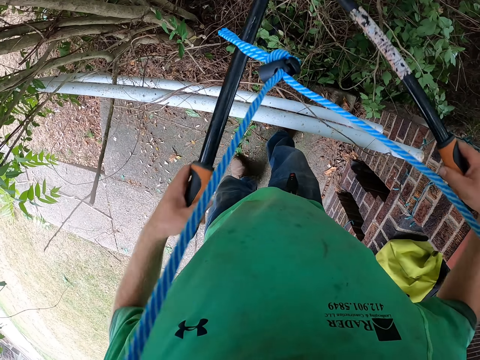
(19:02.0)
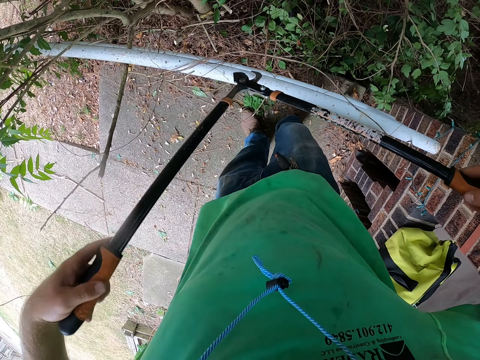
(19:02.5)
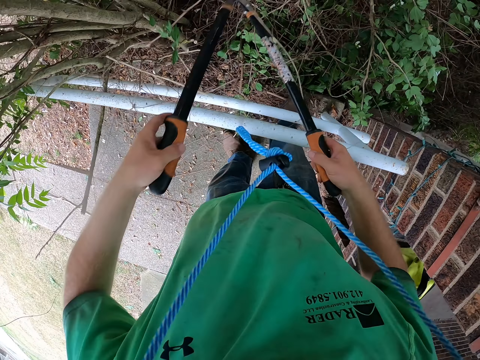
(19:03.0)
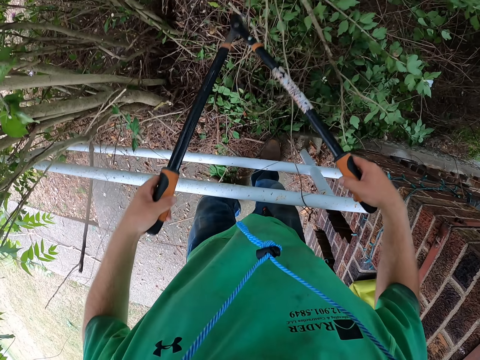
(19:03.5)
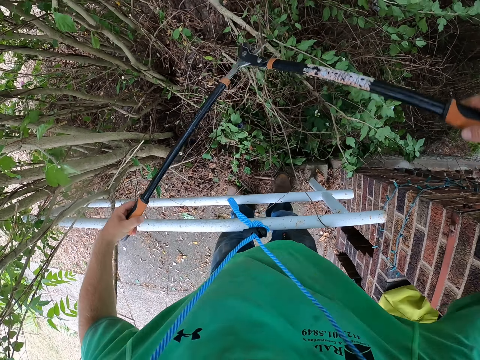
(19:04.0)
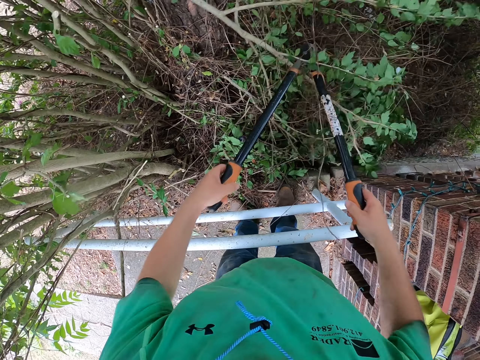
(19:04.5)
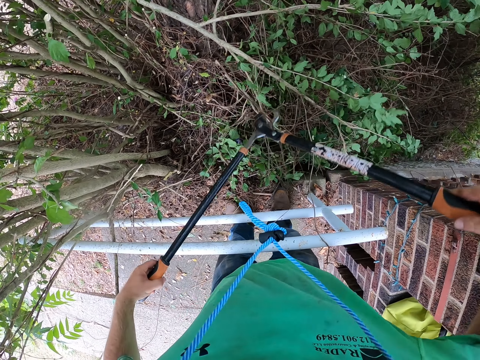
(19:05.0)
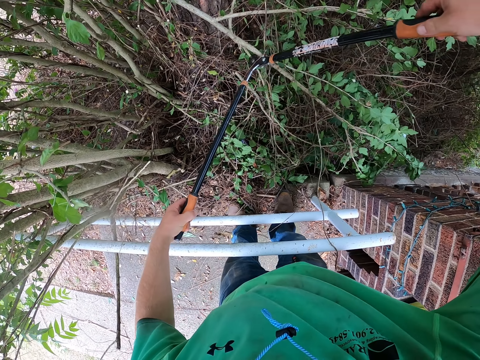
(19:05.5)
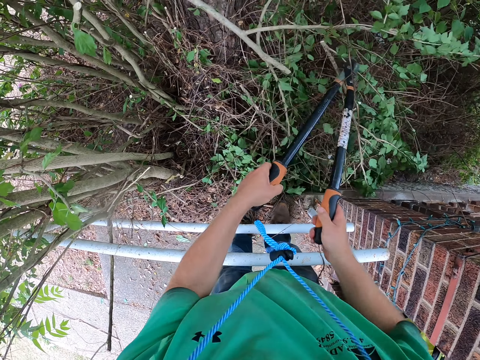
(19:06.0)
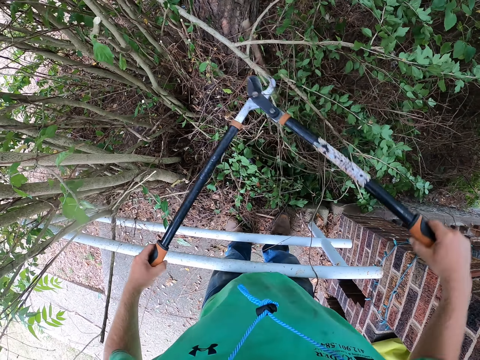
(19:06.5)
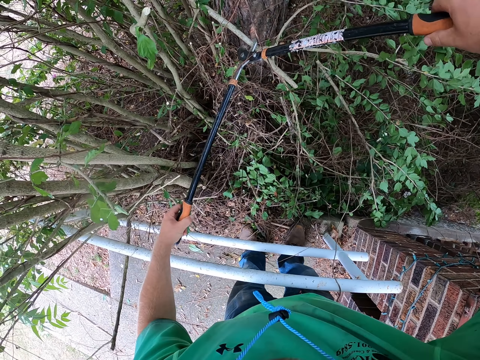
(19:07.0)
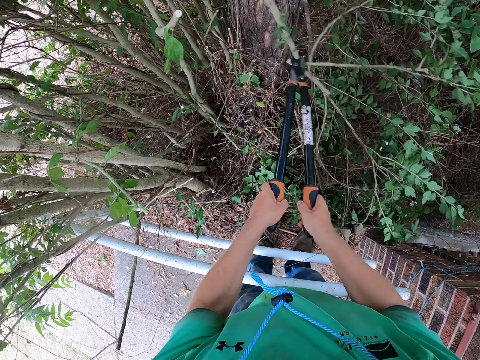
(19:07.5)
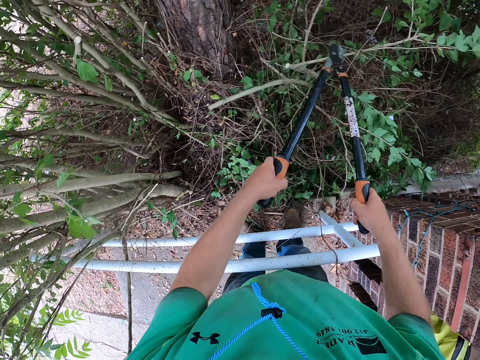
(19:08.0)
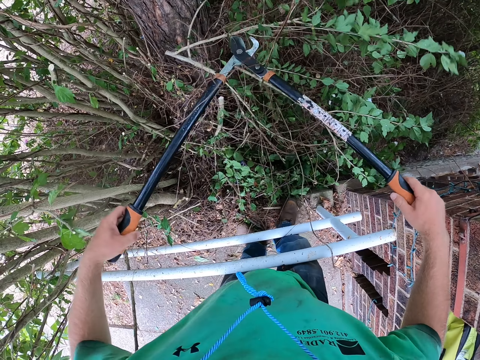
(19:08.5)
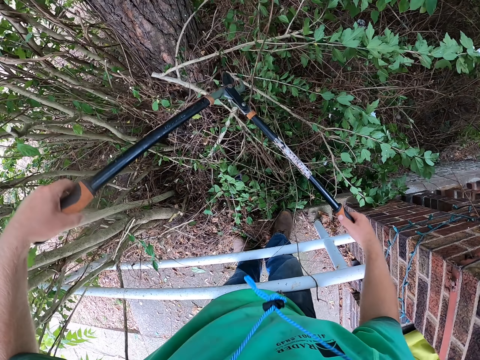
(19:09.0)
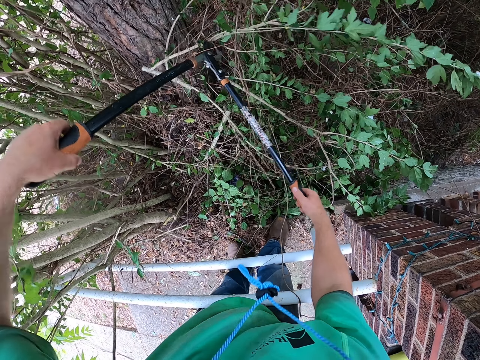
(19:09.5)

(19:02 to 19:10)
The camera wearer lifts the trimmer. They cut the fence.

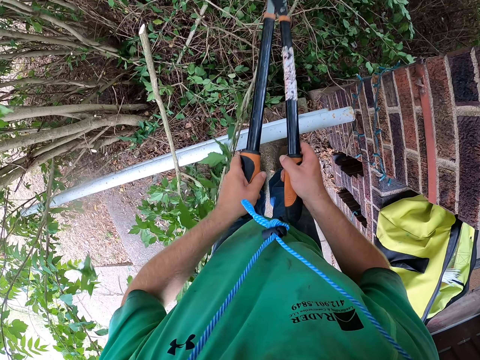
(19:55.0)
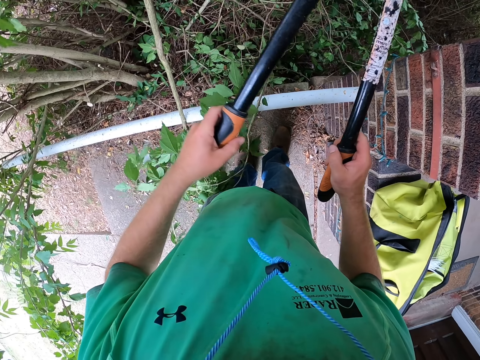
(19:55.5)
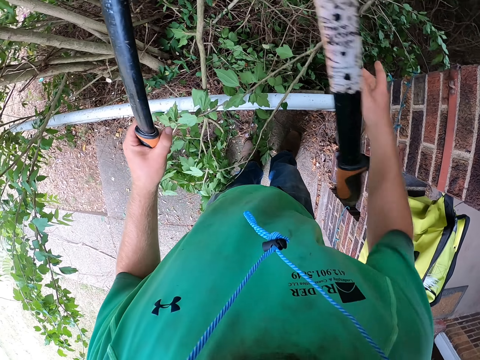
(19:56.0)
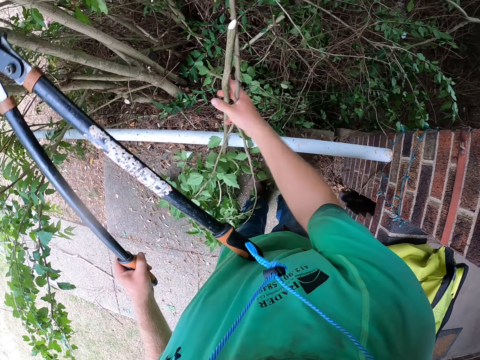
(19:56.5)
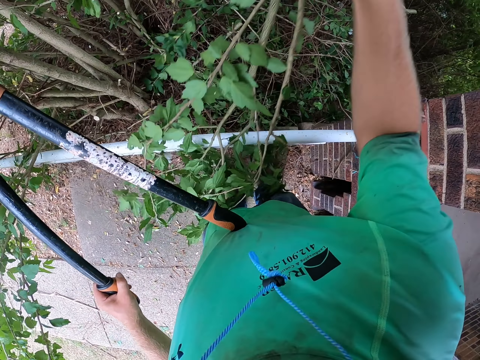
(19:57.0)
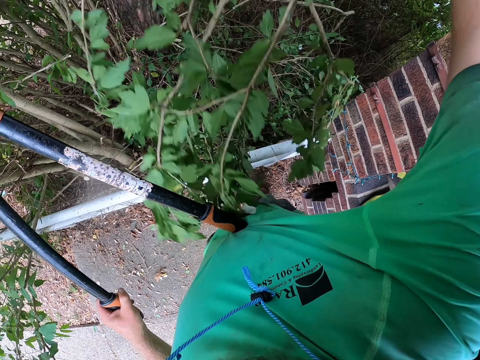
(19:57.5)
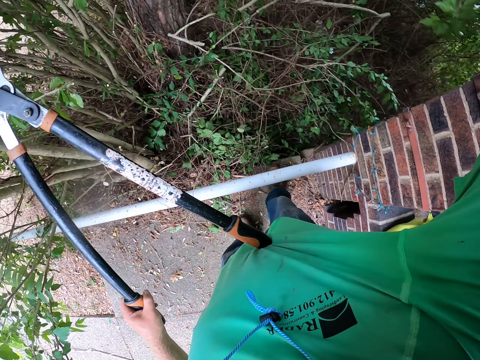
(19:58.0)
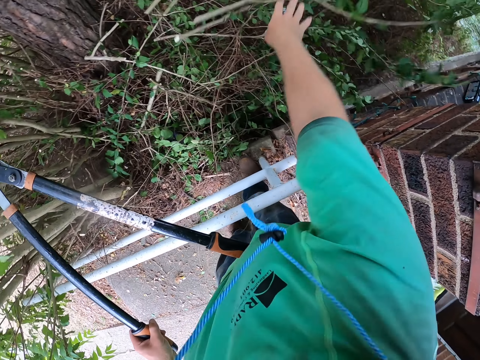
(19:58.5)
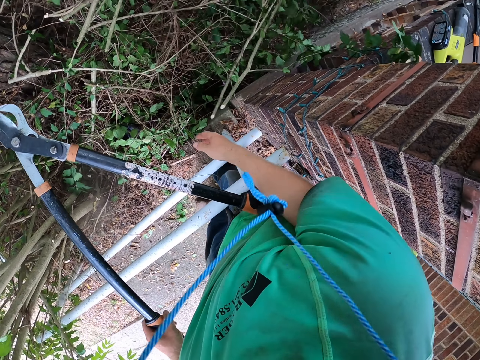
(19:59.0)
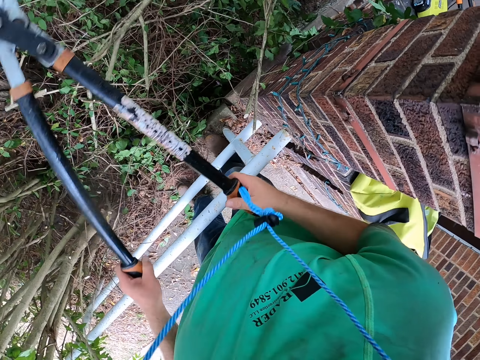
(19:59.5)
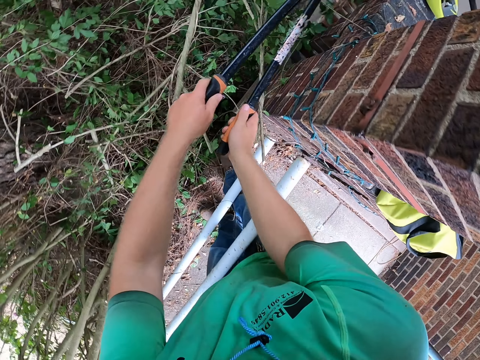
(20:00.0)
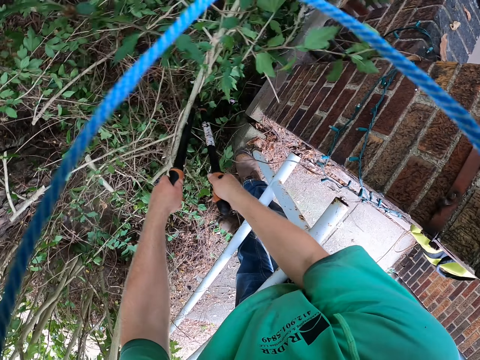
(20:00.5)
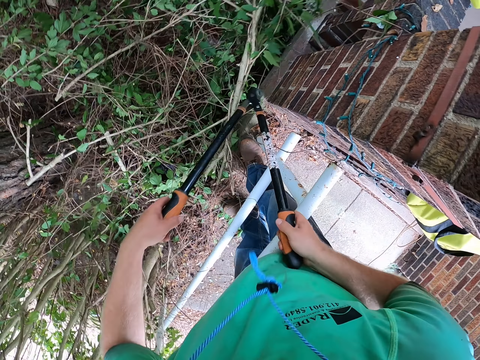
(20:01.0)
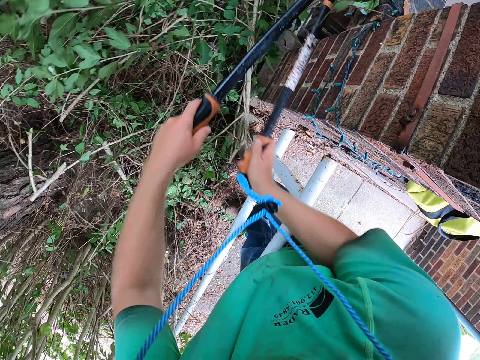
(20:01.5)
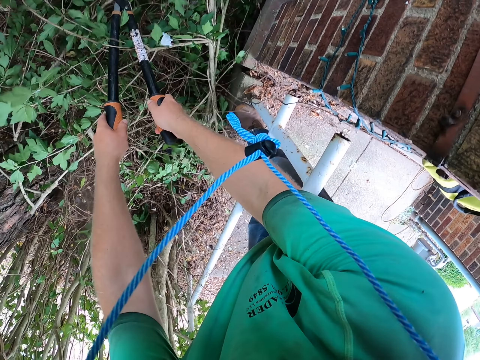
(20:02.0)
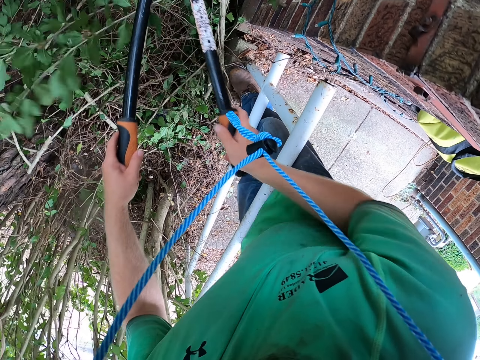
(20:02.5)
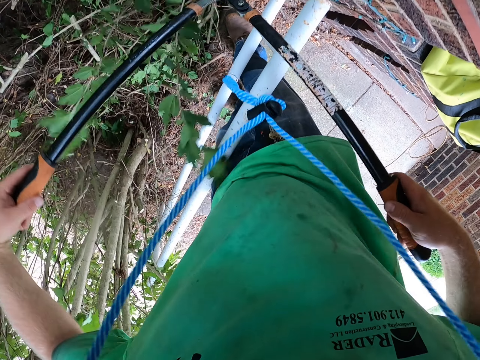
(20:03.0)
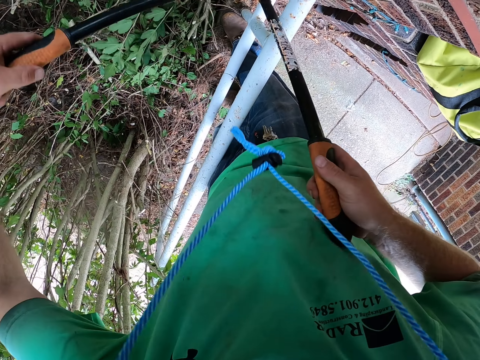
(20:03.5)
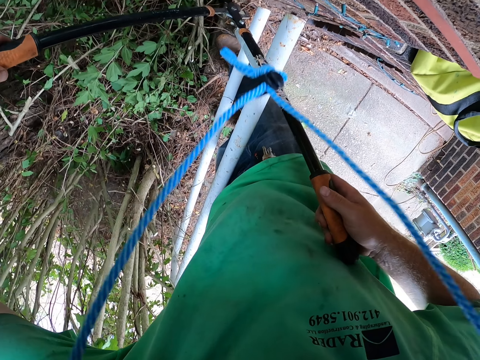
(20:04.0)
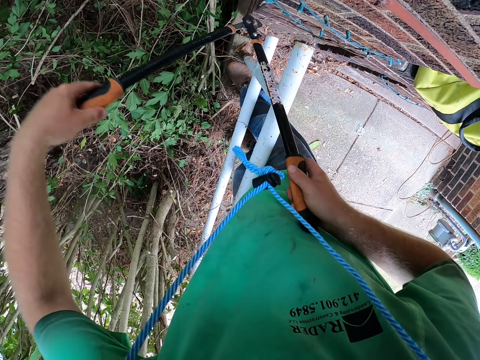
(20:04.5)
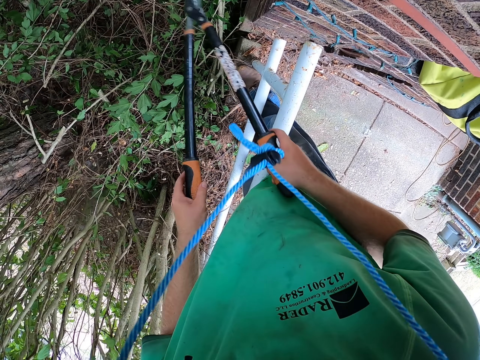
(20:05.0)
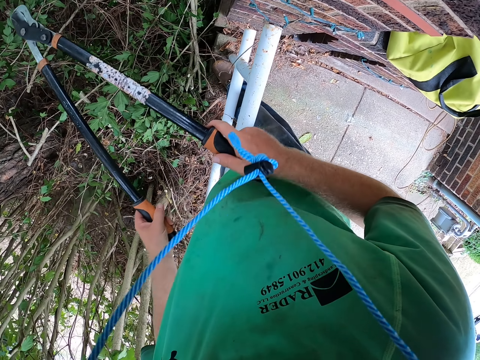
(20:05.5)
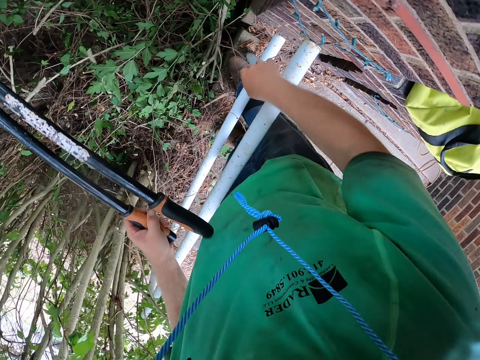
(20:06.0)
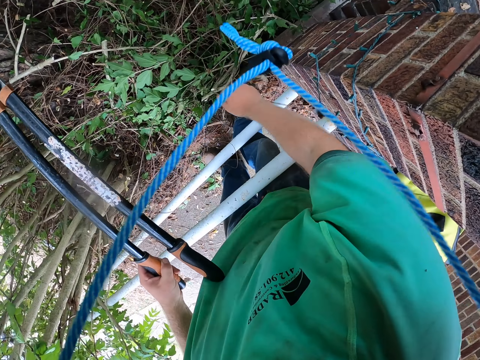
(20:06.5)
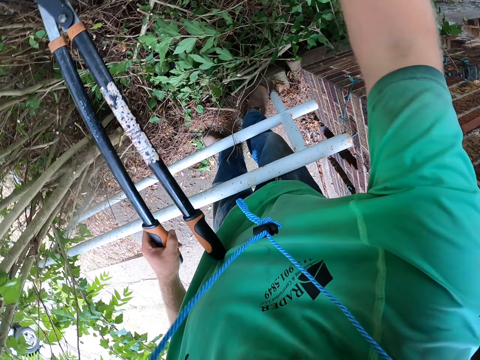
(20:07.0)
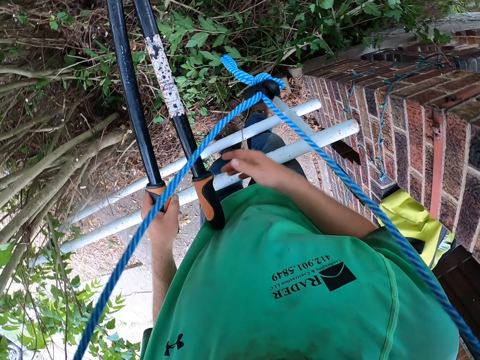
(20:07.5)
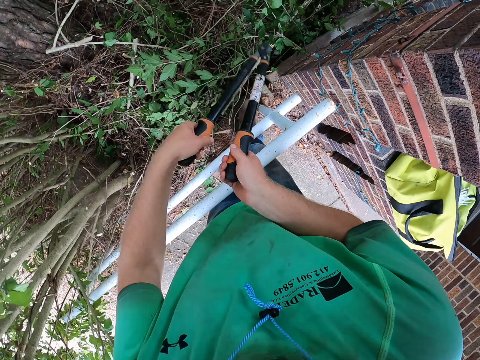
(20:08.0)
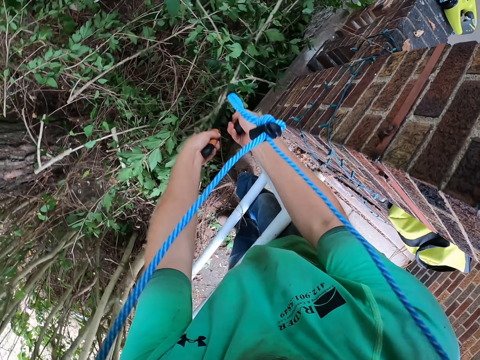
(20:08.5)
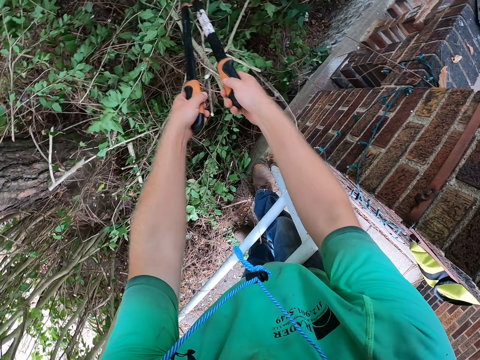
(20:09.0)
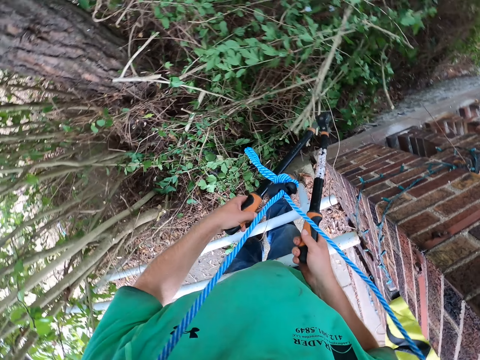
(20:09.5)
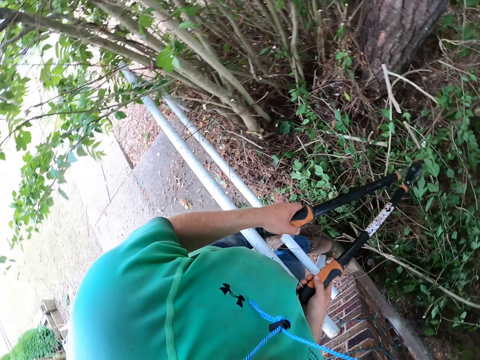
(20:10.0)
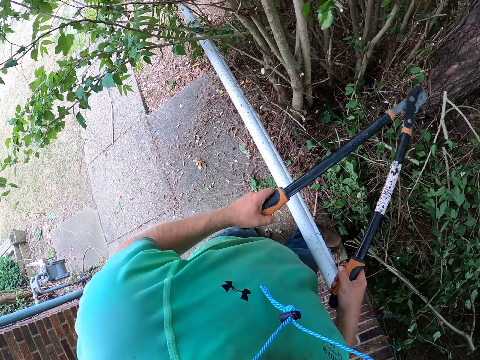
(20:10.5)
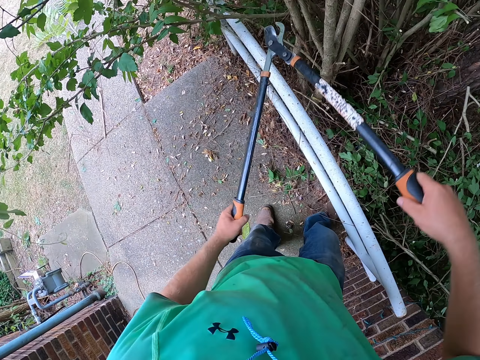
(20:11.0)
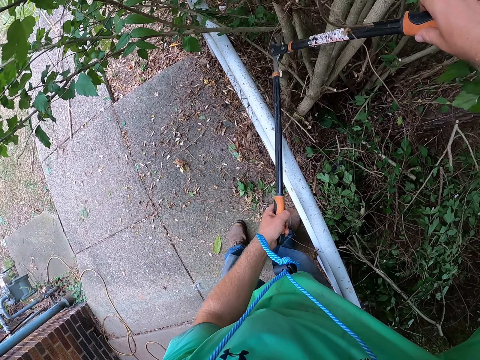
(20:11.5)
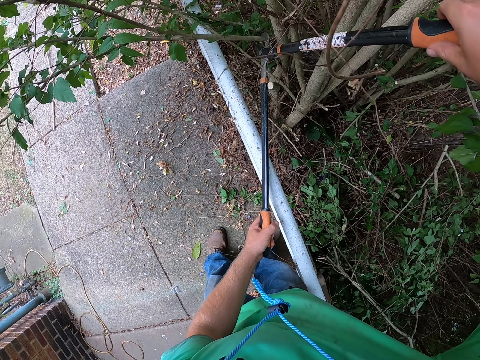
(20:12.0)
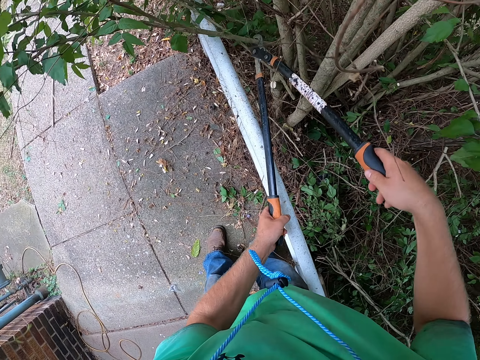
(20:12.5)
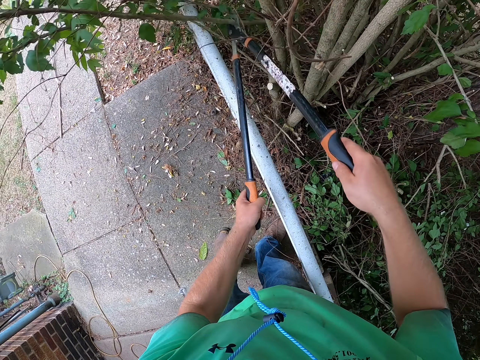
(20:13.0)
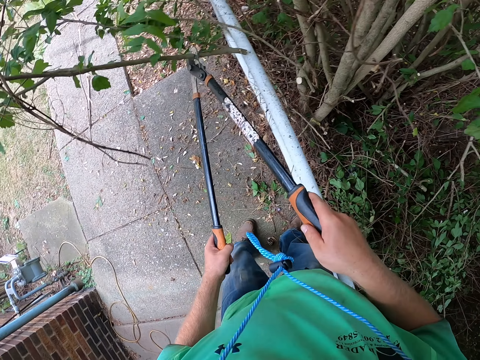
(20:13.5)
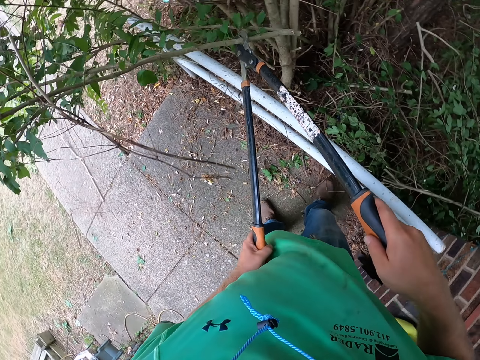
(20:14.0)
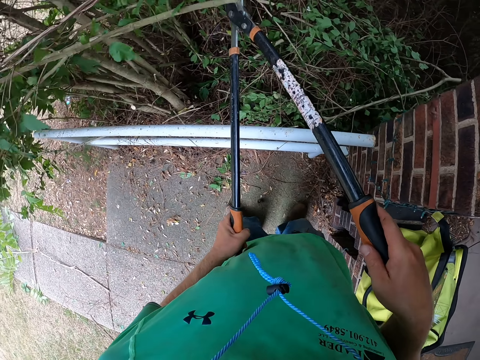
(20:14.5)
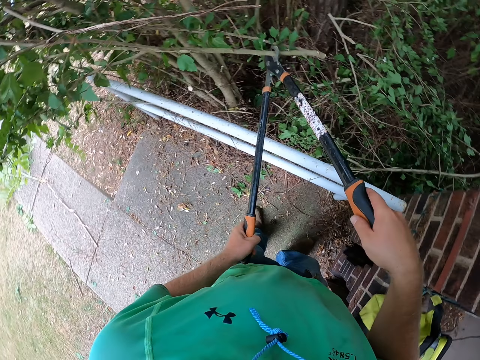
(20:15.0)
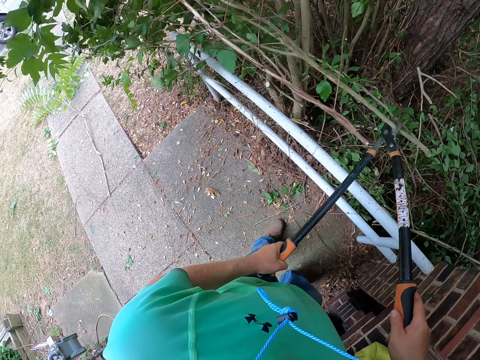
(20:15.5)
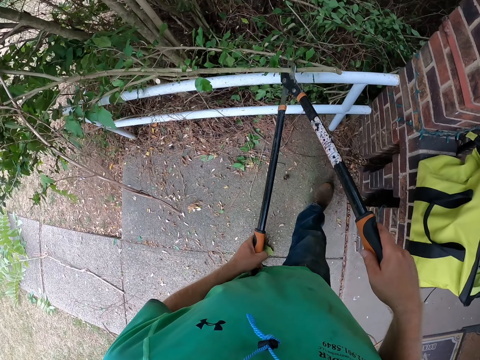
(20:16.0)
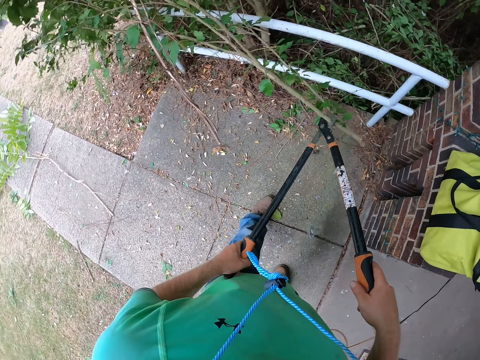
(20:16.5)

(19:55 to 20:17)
The camera wearer holds the pruning shears with his left hand. He picks the branches from the fence with his right hand. He drops the branches on the floor with his right hand. He holds the pruning shears with both hands, presses the branches with the pruning shears in both hands and prunes a branch on the tree with the pruning shears in both hands. He lifts the trimmer. He cuts the fence. He holds the pruning shears with his left hand. He holds the pruning shears with both hands. He pushes the branches with the pruning shears with both hands. He prunes a branch on the tree with the pruning shears in both hands. He drops the branches.
